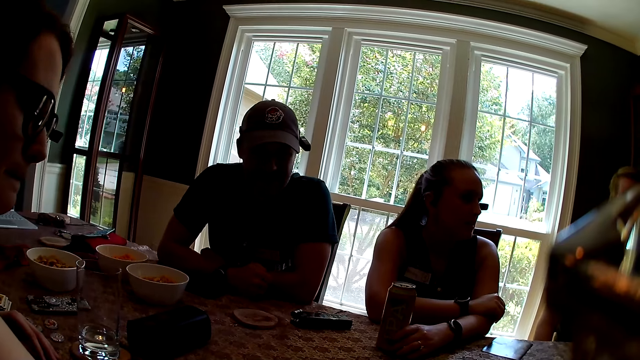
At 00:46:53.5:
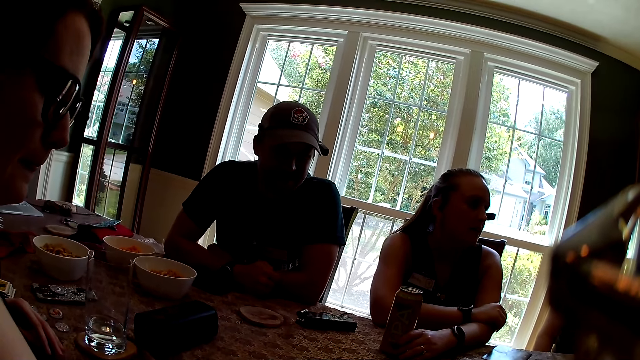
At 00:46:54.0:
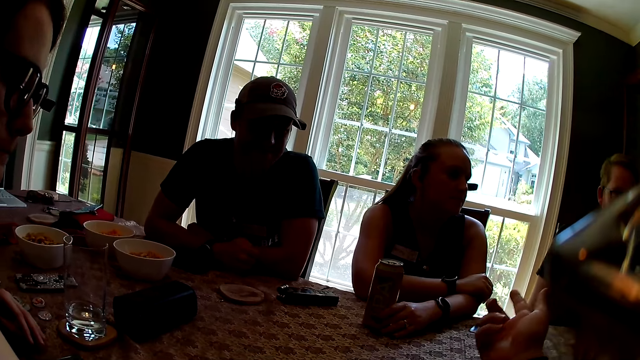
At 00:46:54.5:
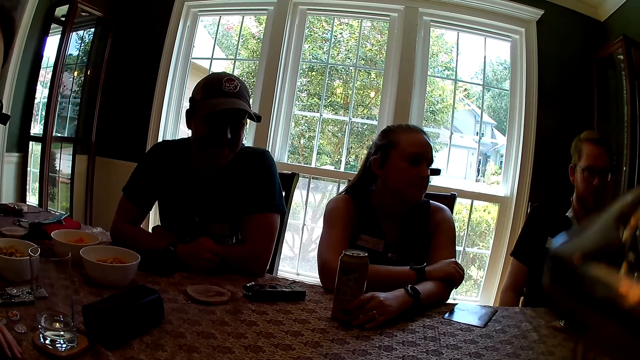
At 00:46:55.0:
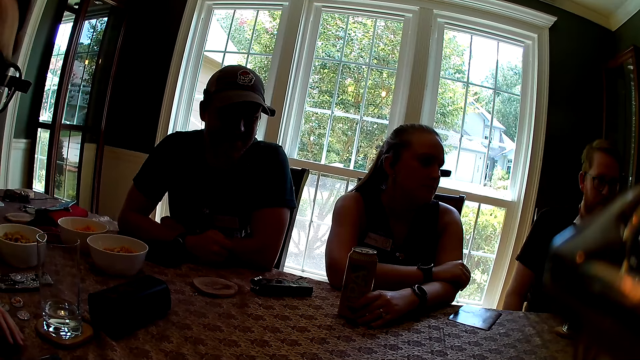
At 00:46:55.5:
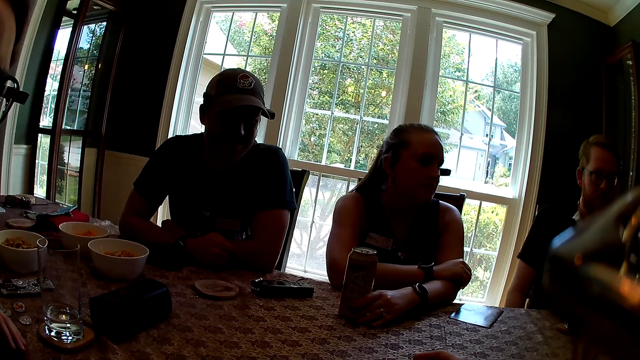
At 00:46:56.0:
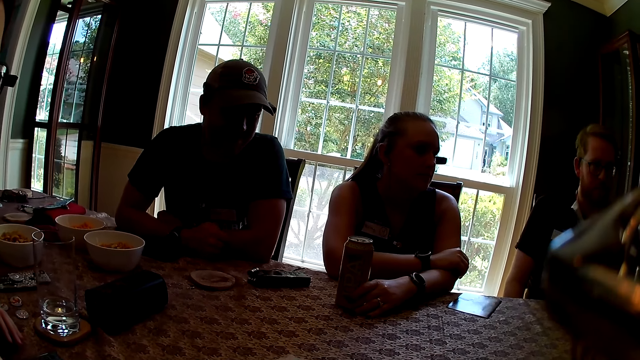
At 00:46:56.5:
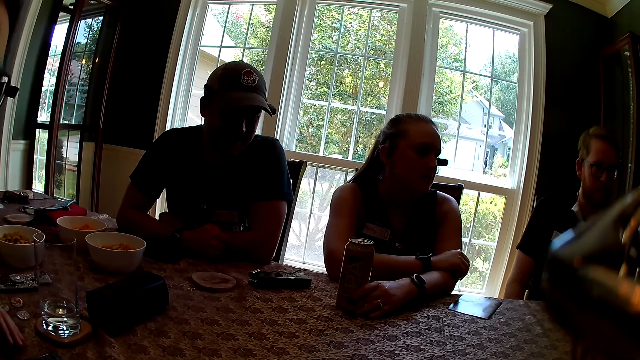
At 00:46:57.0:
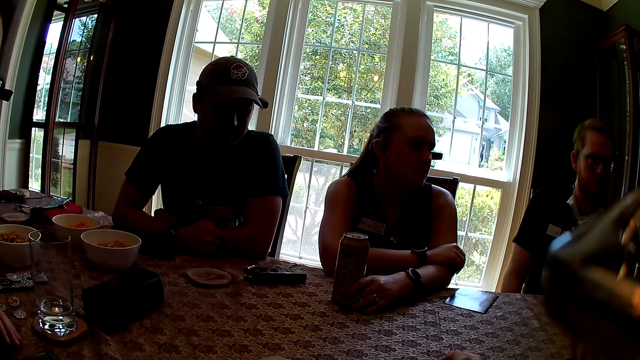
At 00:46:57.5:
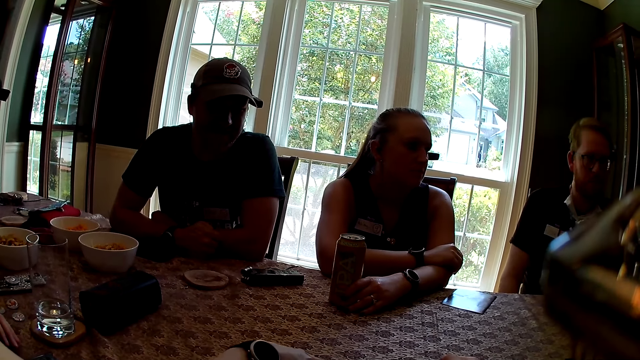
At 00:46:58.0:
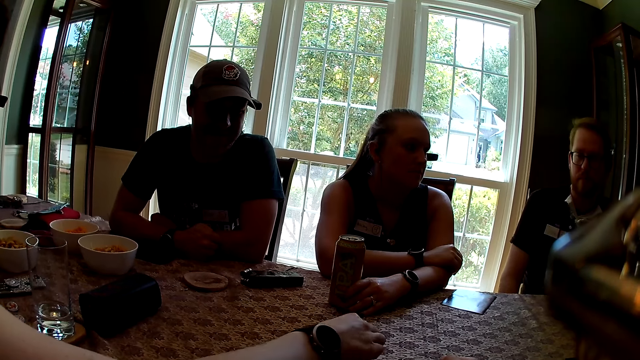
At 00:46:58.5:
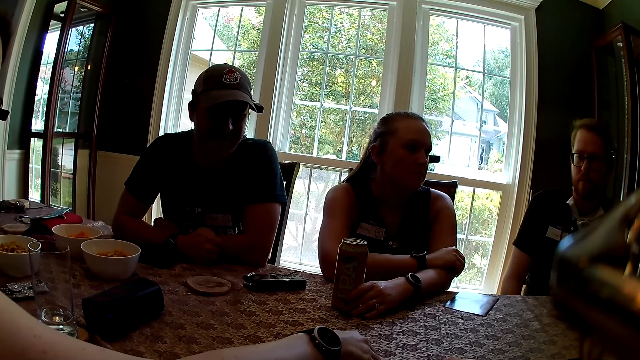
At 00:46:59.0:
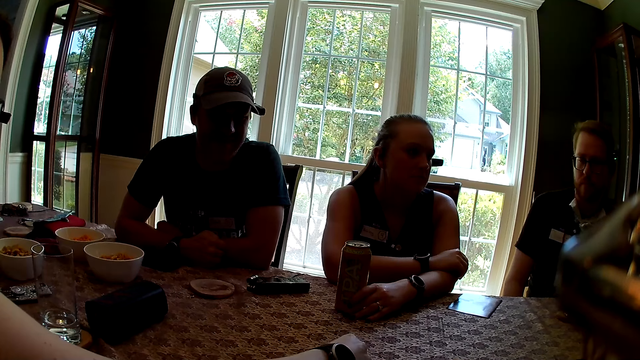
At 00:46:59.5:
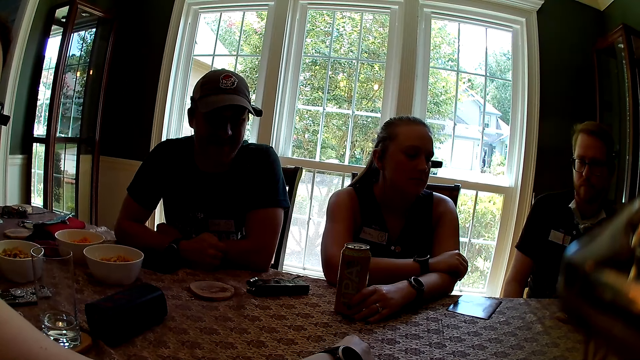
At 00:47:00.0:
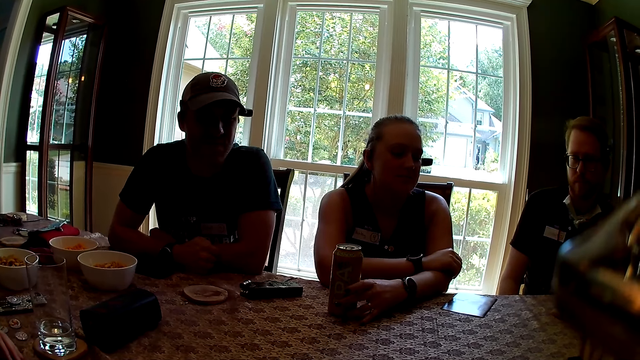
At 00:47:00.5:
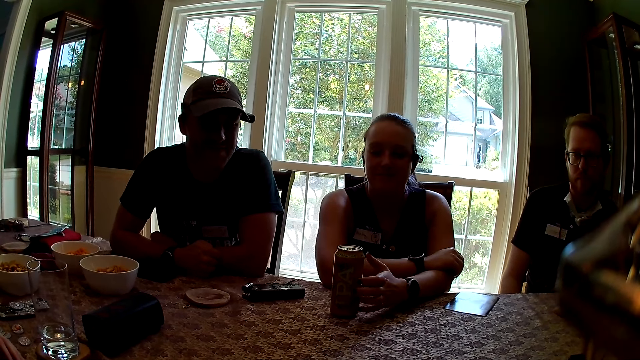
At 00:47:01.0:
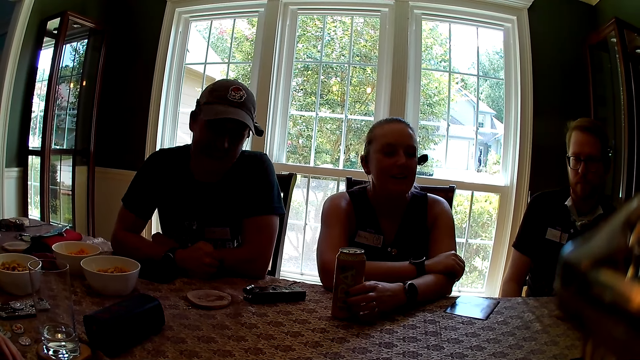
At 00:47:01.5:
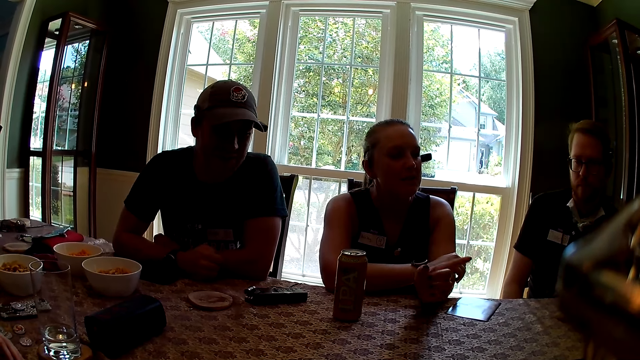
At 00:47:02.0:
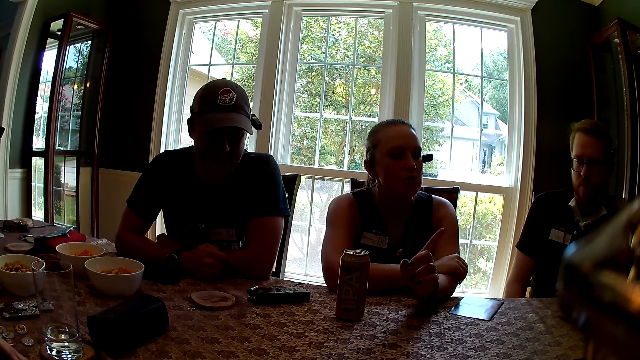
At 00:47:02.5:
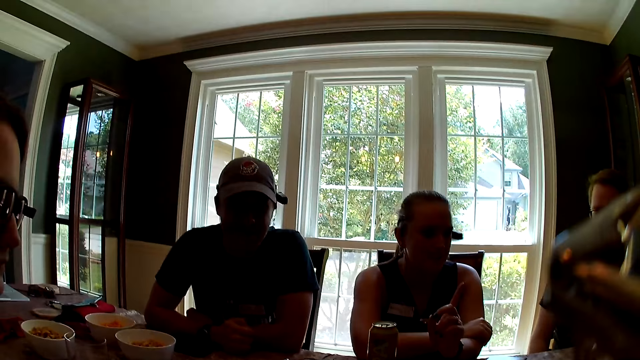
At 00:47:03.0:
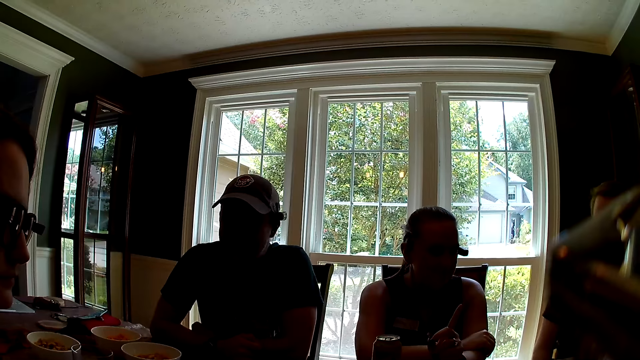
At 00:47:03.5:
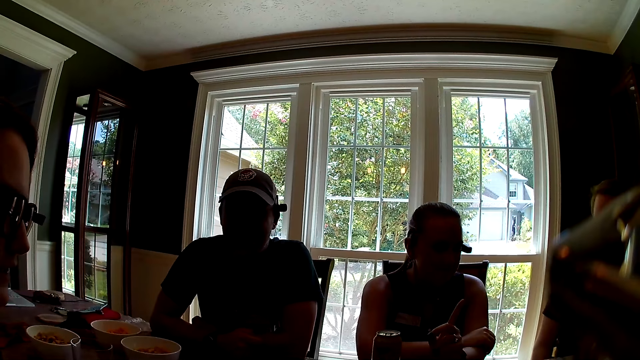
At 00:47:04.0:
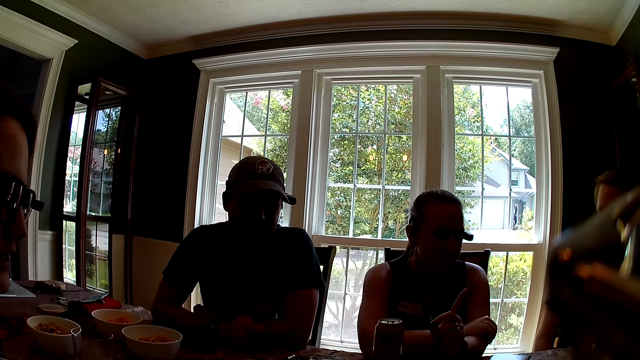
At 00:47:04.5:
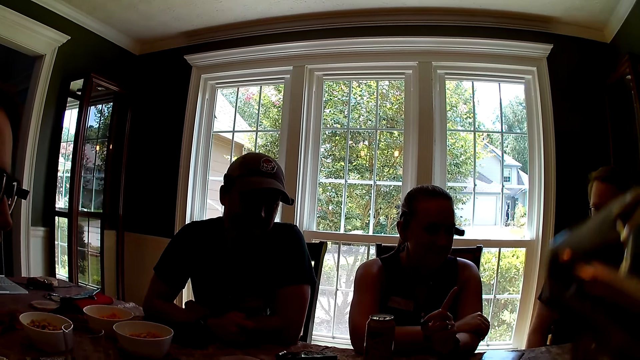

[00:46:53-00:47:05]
The woman picks up a token on the table with her right hand. The woman drops the token on the table with her right hand.

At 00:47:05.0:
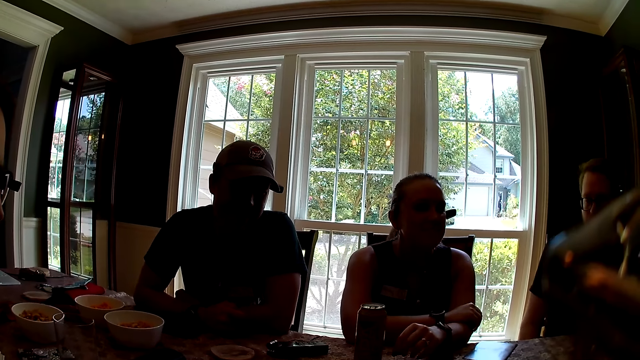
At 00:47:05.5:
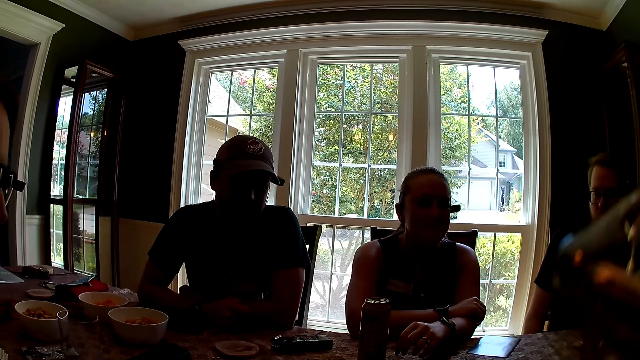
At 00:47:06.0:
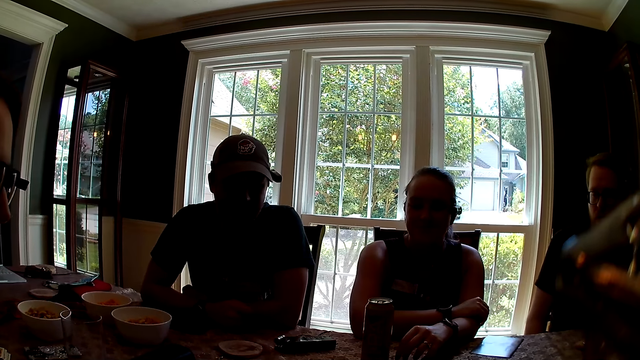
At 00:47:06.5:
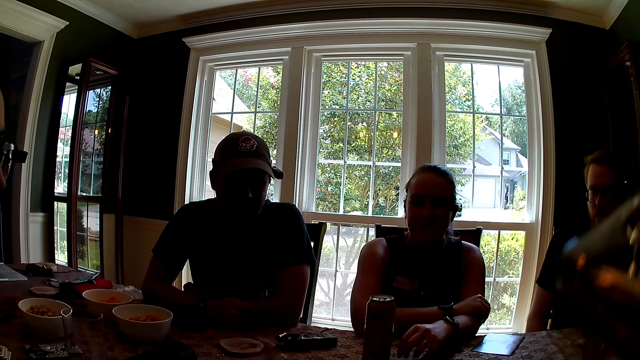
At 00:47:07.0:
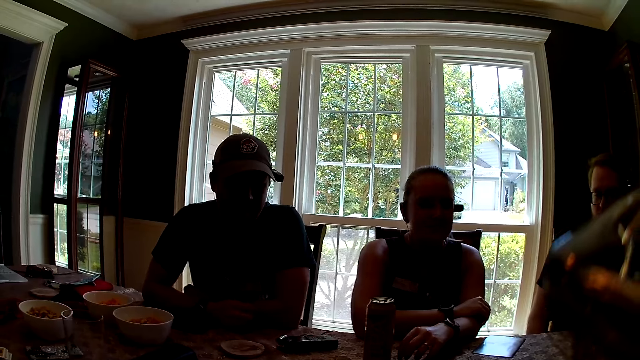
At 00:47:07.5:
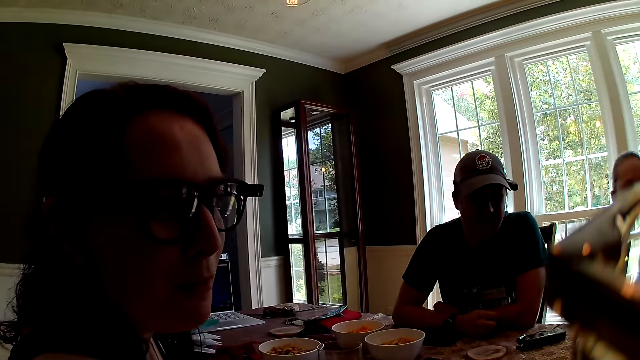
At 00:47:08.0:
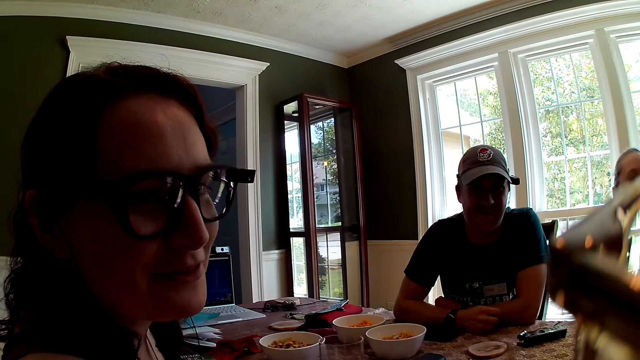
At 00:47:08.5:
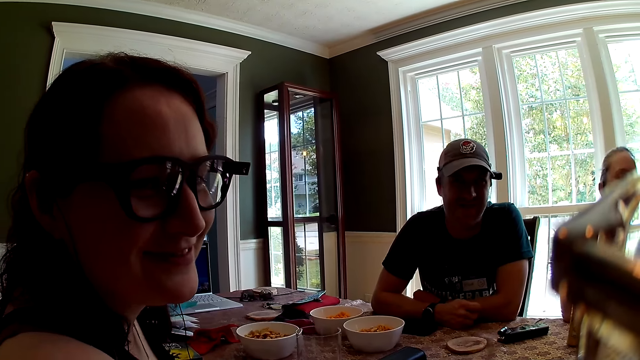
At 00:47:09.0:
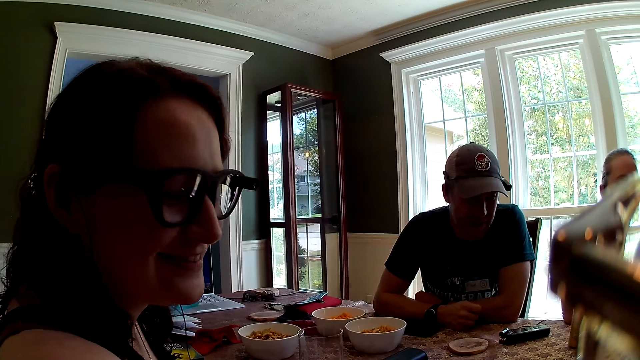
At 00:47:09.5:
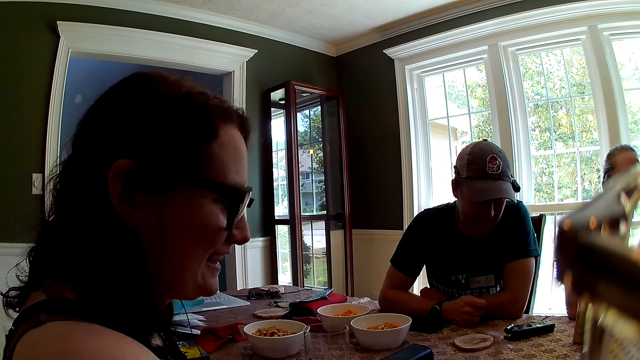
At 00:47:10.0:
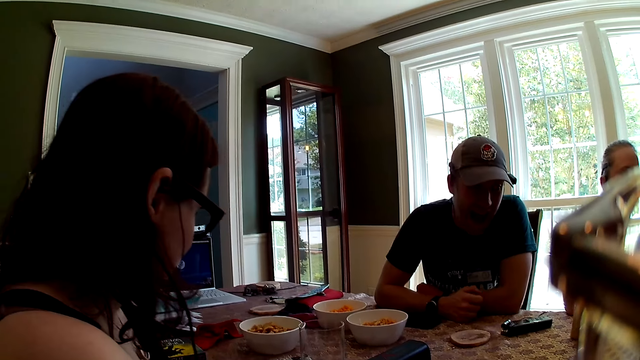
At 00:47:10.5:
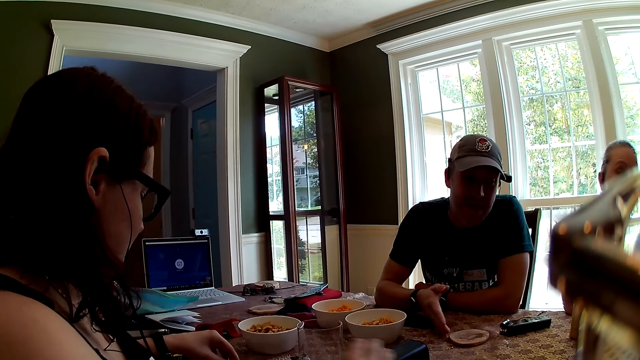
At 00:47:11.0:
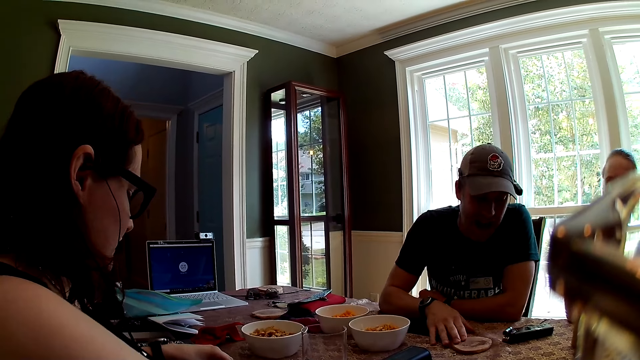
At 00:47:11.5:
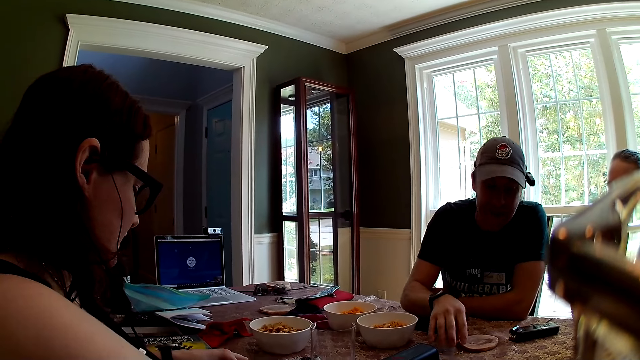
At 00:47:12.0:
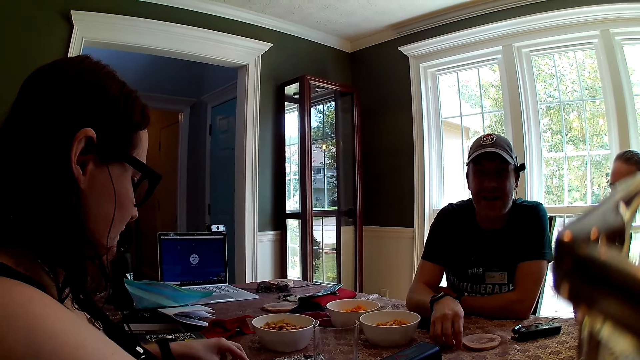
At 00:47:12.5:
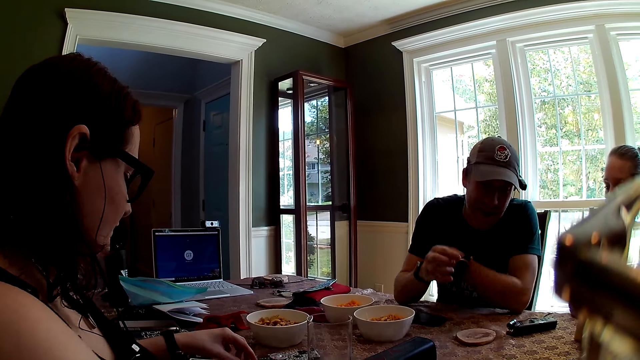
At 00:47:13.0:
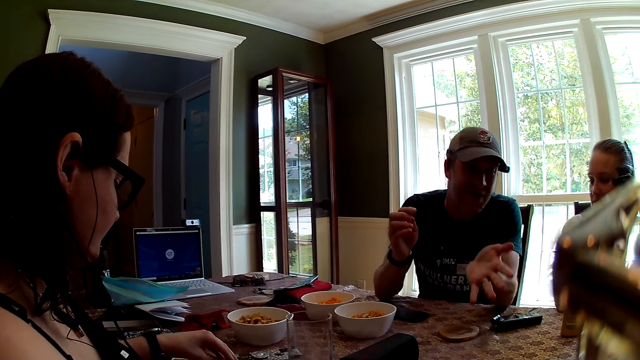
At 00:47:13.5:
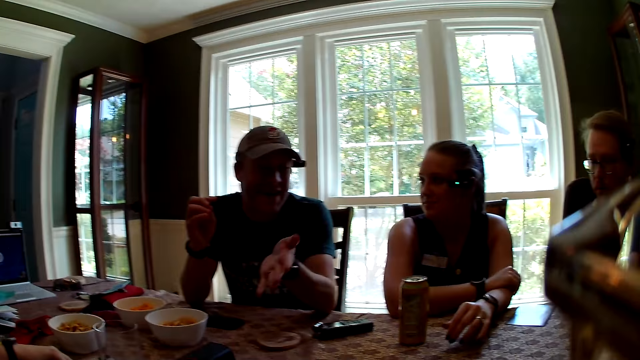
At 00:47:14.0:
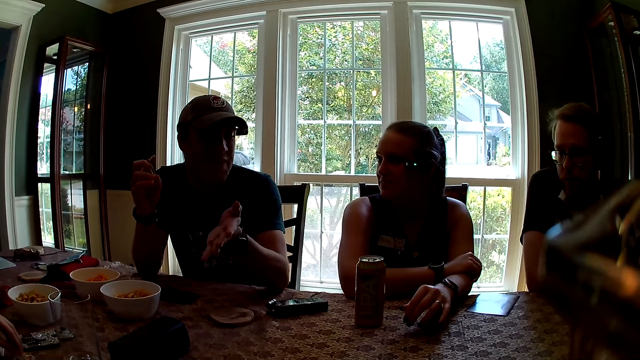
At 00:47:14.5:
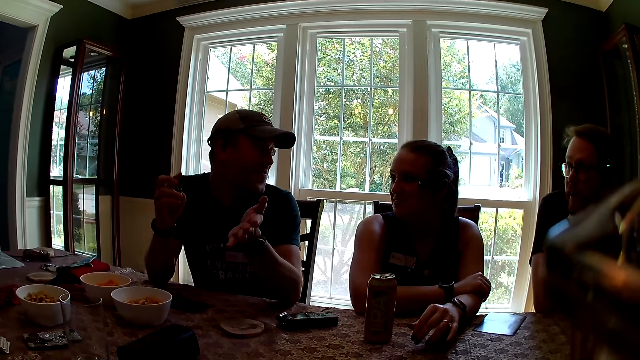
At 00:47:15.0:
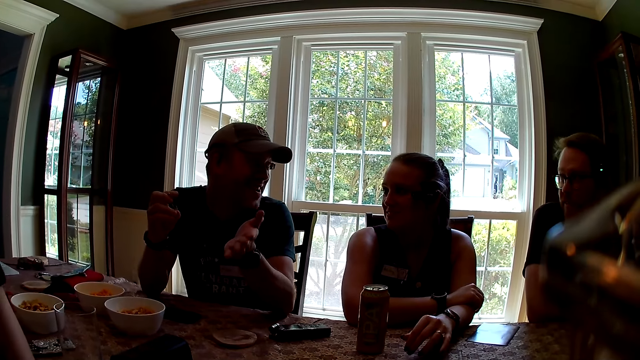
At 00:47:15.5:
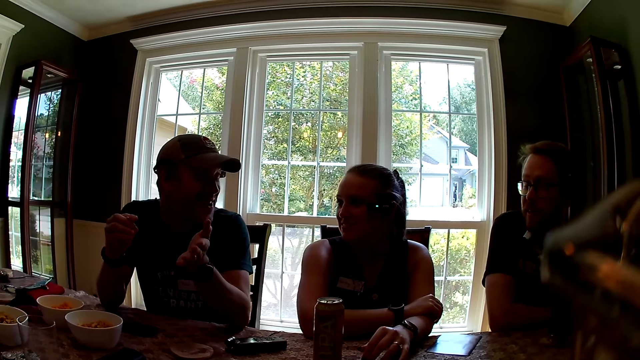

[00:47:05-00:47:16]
The man picks up a token from the table with his right hand.
